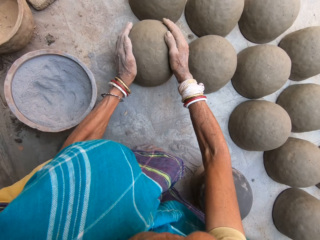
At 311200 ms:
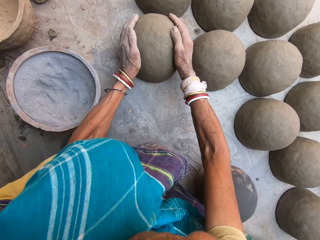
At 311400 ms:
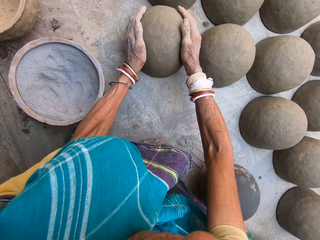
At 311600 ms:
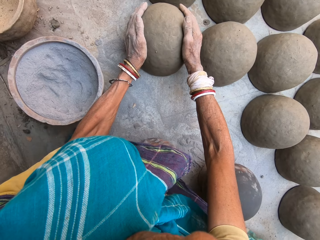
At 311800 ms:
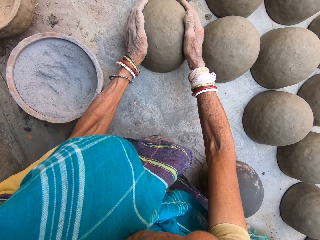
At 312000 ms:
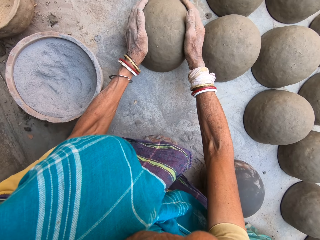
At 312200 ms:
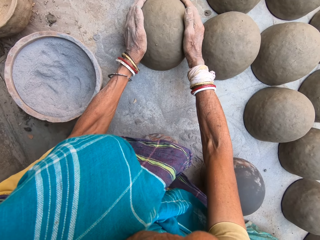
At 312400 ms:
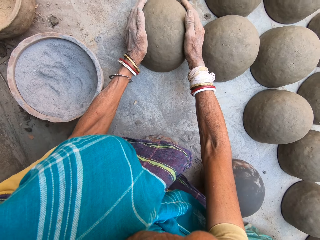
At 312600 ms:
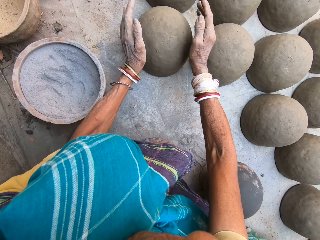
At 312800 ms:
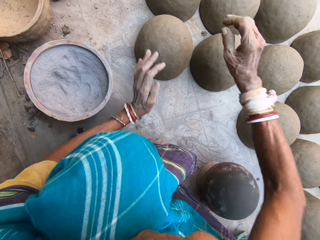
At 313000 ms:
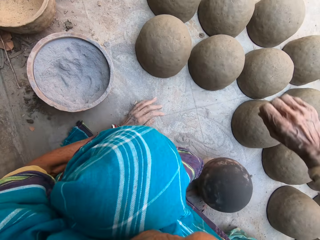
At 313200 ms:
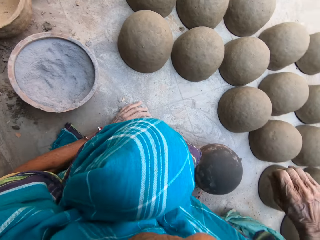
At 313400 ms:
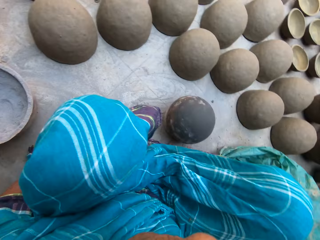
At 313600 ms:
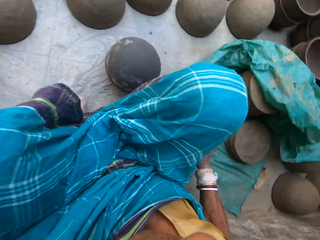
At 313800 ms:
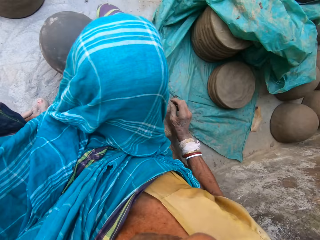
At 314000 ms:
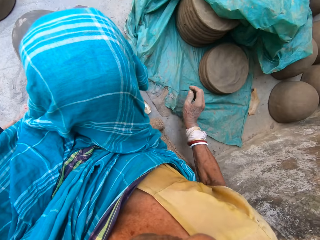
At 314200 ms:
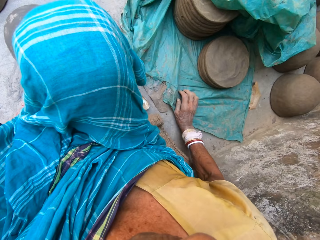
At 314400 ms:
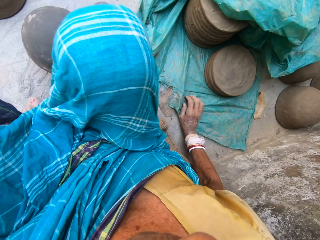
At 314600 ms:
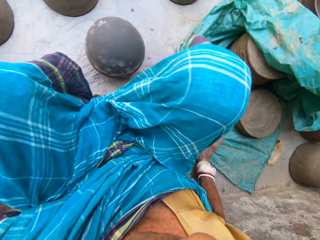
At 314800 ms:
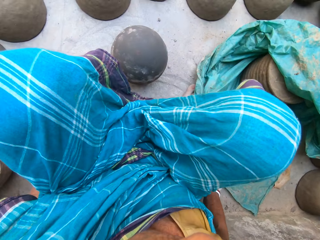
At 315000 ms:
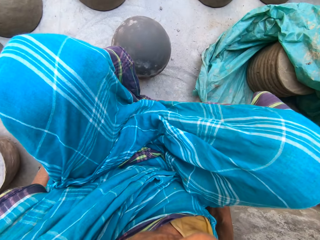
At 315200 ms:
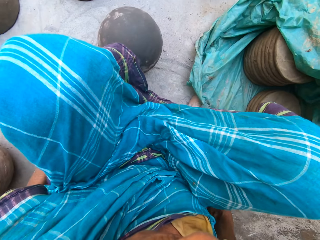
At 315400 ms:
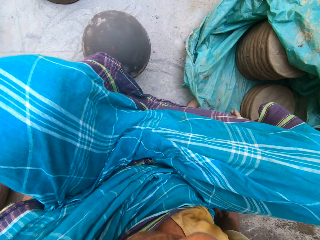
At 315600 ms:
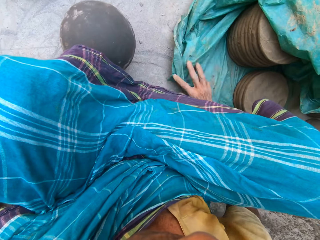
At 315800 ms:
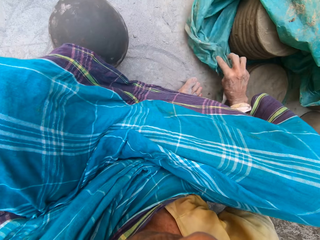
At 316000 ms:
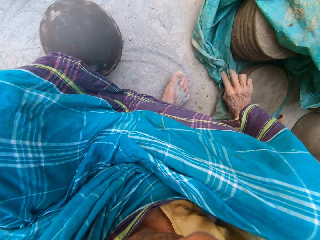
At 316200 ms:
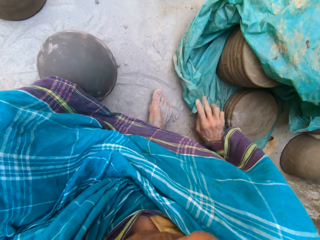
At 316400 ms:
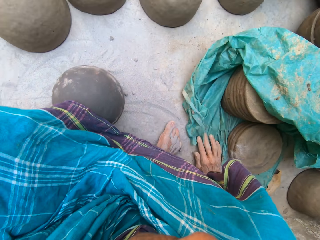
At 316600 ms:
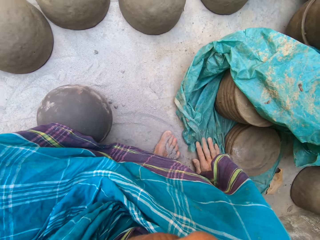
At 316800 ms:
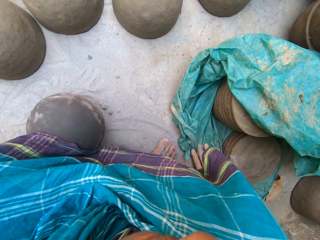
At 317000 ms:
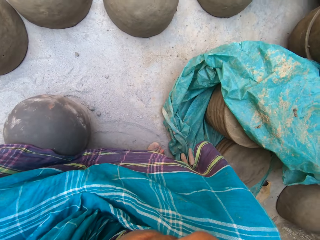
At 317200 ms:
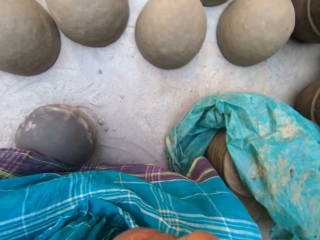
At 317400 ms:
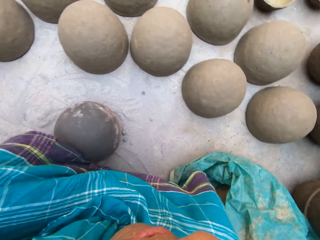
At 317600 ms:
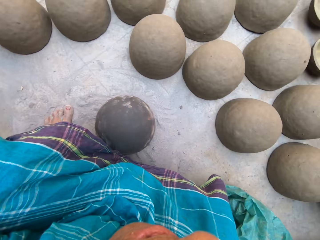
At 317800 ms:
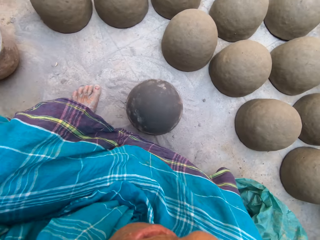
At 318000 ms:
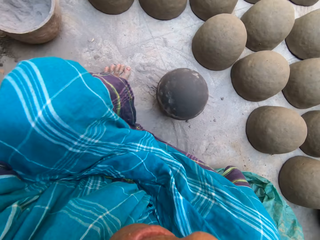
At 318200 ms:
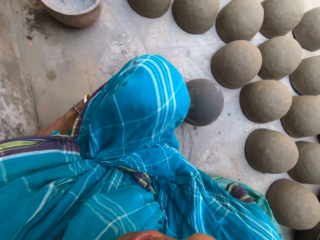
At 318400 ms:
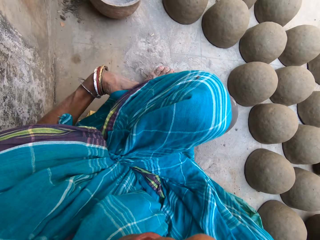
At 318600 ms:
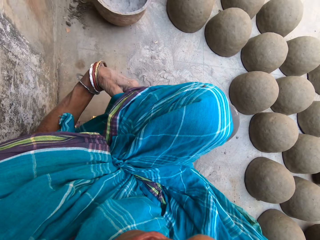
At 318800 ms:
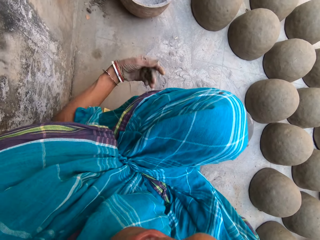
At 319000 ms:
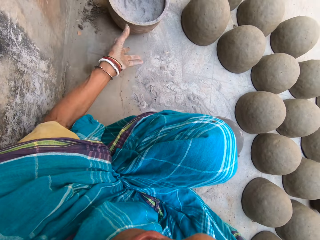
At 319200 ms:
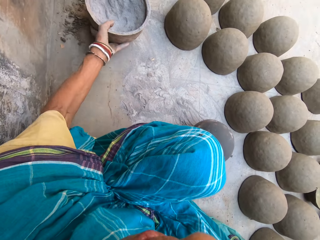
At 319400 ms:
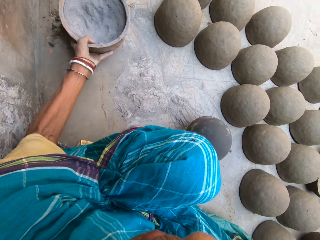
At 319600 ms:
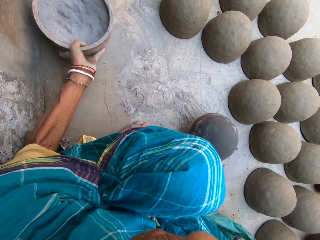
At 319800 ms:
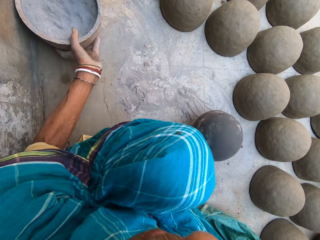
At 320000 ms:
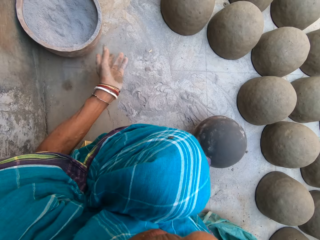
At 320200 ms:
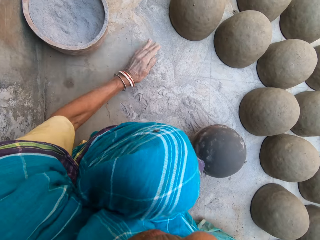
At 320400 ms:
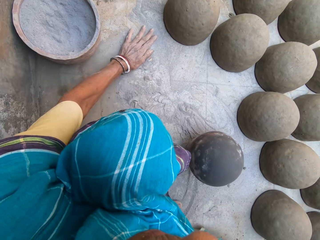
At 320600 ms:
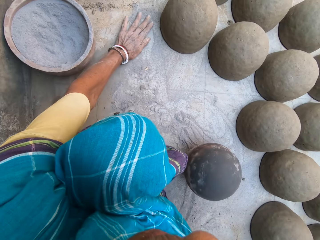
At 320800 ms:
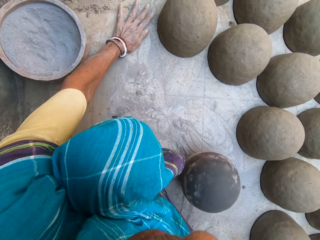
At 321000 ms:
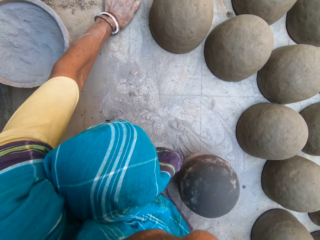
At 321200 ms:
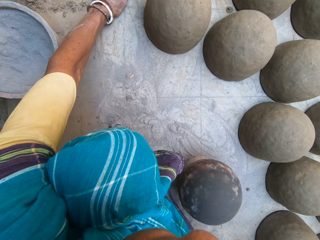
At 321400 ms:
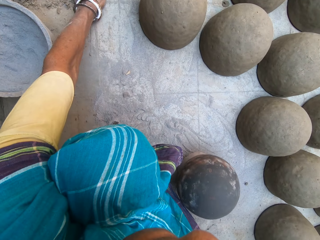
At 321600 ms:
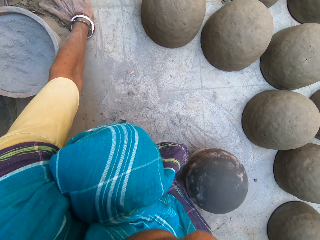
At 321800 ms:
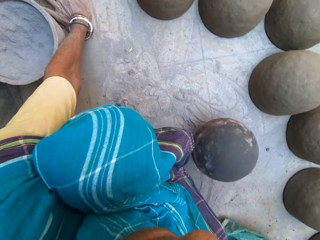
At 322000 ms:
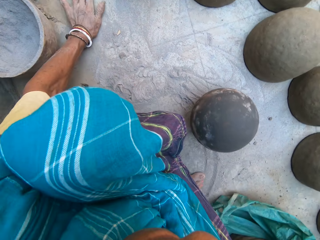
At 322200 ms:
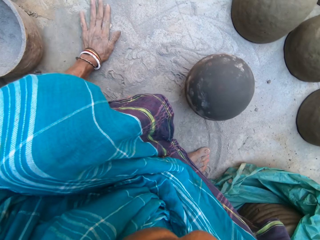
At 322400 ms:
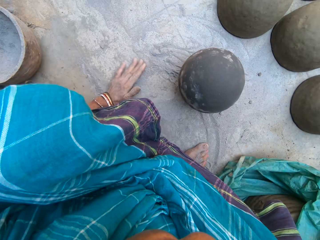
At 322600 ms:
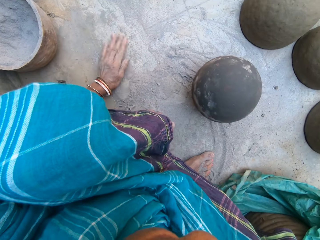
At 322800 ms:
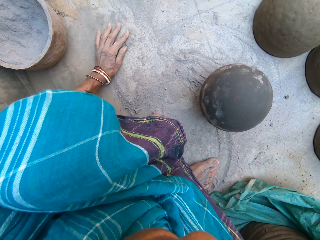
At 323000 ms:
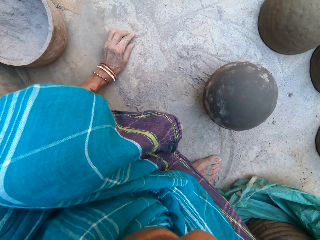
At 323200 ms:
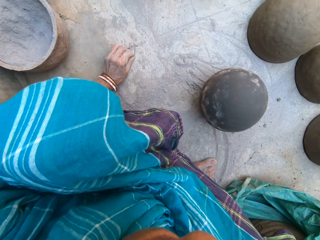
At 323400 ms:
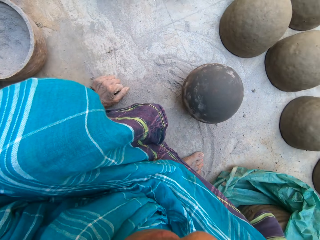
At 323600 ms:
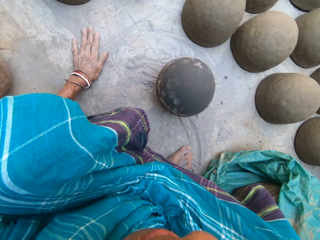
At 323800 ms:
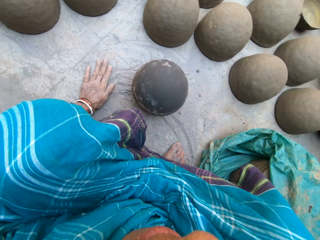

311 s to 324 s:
The camera wearer puts the rounded clay mould down. They move a nylon paper with the right hand. They move the pot with the left hand. They collect sand on the ground with the left hand.

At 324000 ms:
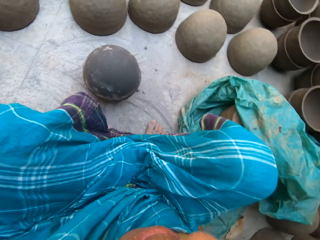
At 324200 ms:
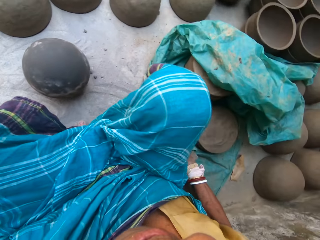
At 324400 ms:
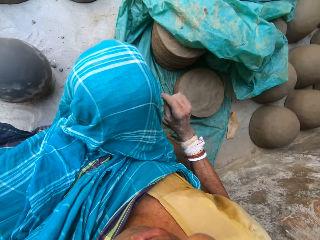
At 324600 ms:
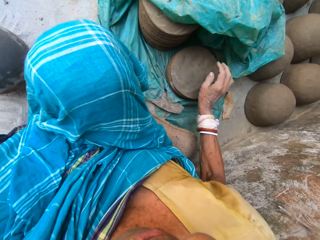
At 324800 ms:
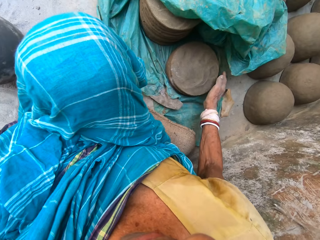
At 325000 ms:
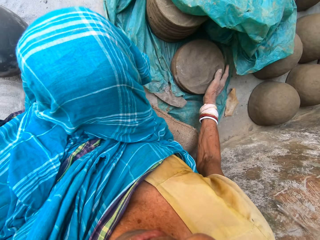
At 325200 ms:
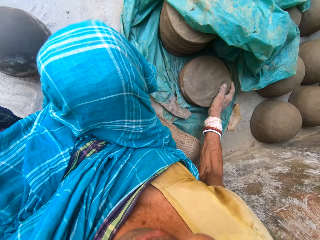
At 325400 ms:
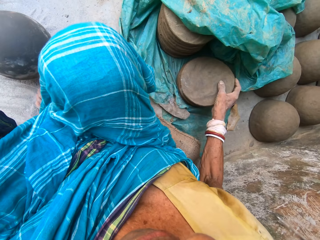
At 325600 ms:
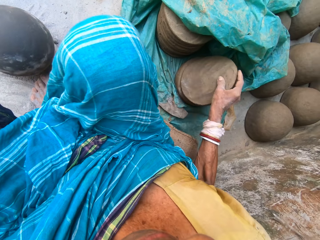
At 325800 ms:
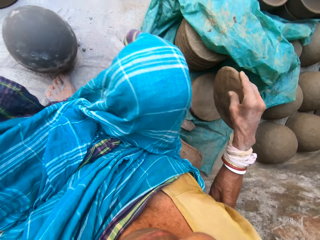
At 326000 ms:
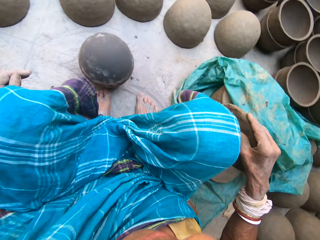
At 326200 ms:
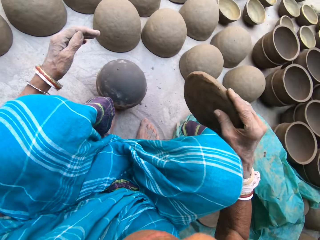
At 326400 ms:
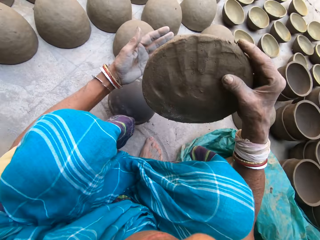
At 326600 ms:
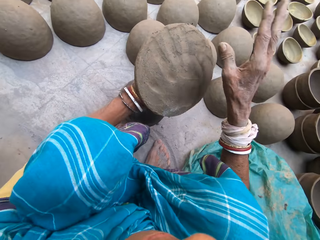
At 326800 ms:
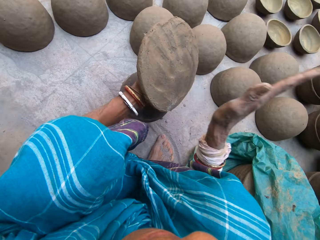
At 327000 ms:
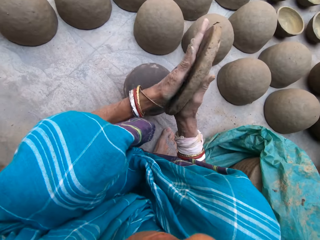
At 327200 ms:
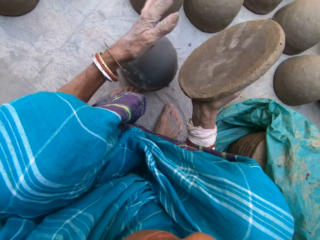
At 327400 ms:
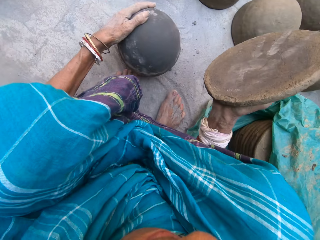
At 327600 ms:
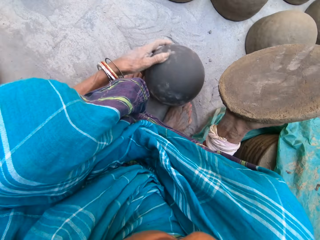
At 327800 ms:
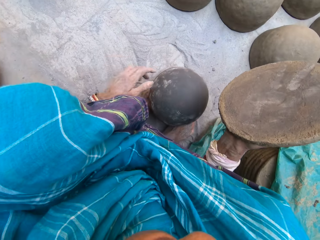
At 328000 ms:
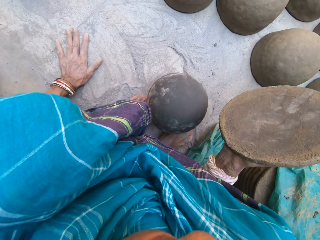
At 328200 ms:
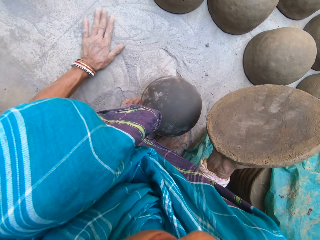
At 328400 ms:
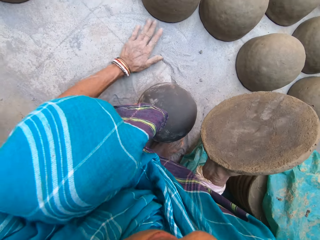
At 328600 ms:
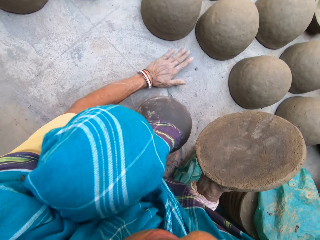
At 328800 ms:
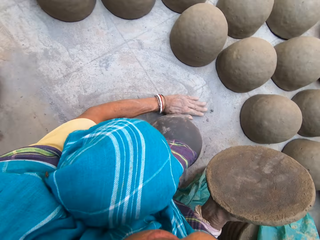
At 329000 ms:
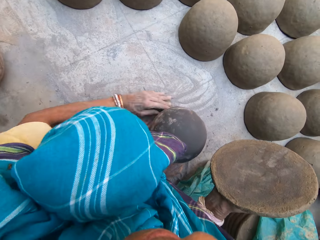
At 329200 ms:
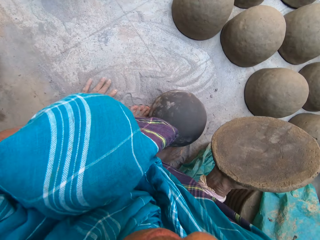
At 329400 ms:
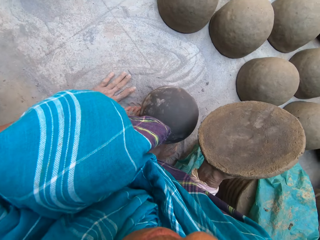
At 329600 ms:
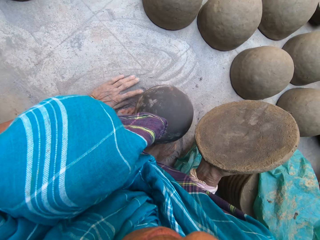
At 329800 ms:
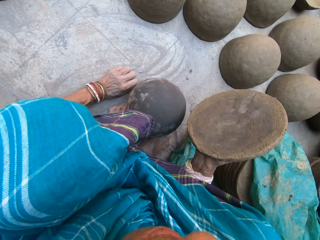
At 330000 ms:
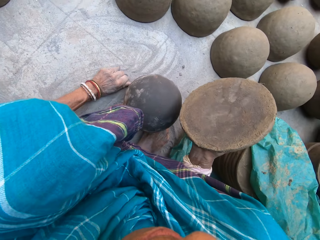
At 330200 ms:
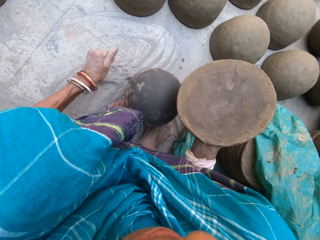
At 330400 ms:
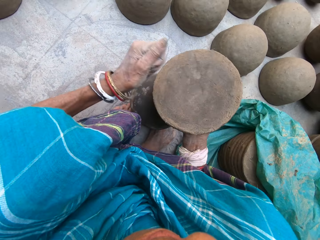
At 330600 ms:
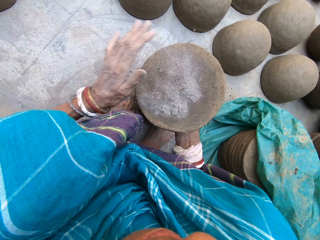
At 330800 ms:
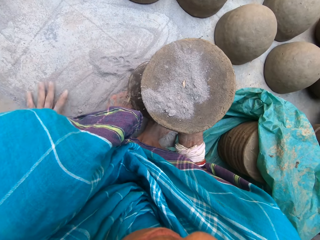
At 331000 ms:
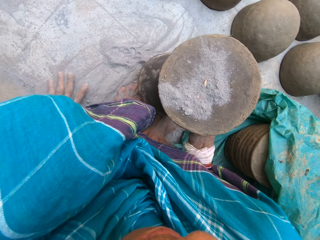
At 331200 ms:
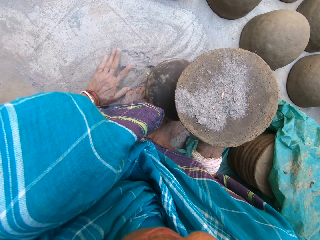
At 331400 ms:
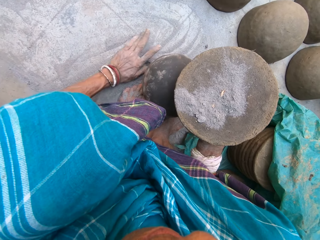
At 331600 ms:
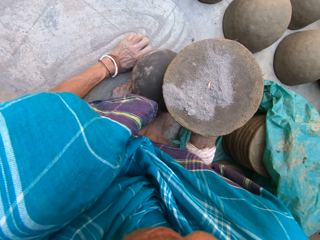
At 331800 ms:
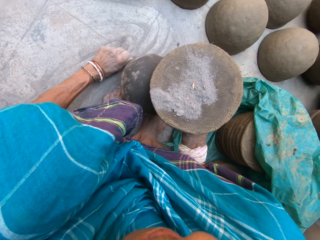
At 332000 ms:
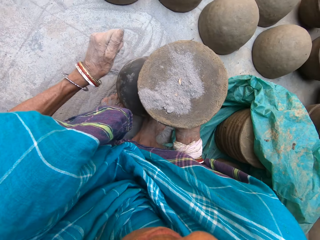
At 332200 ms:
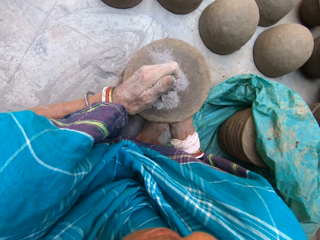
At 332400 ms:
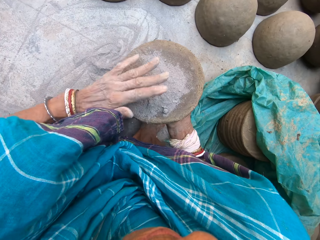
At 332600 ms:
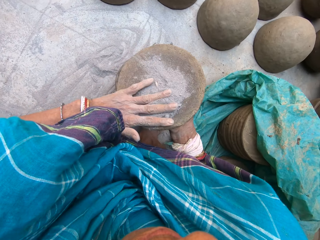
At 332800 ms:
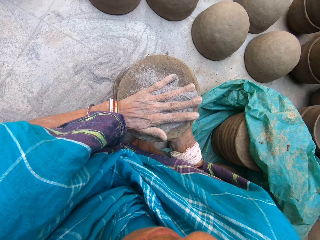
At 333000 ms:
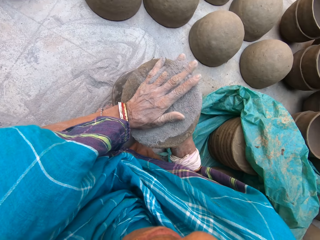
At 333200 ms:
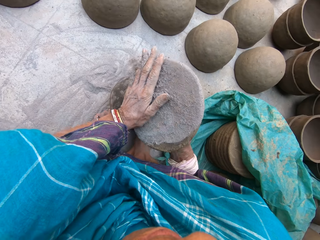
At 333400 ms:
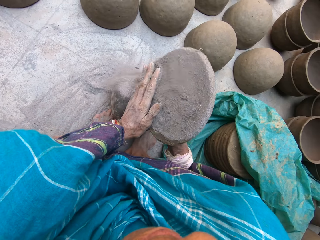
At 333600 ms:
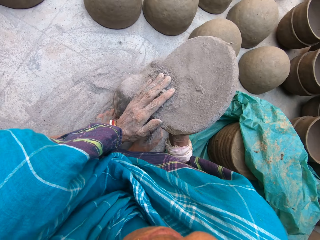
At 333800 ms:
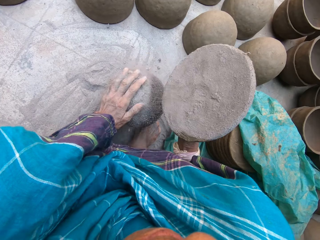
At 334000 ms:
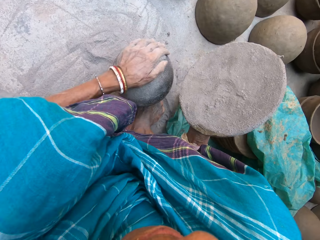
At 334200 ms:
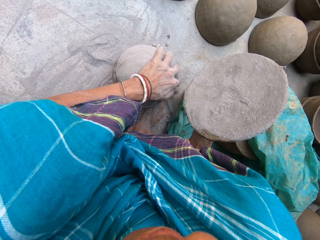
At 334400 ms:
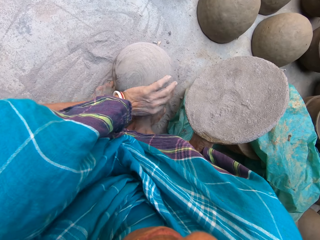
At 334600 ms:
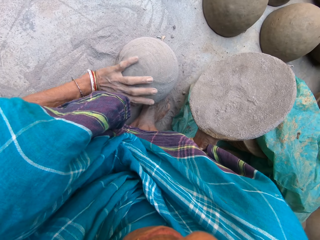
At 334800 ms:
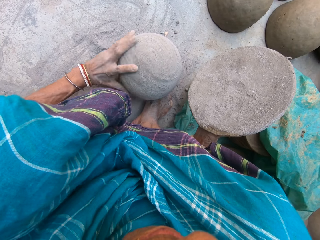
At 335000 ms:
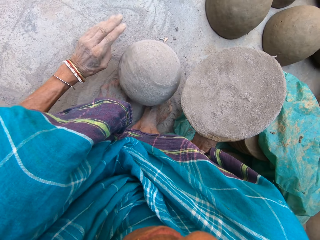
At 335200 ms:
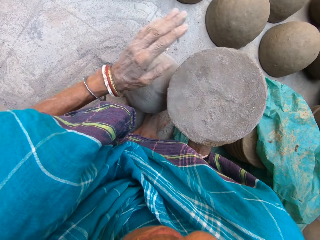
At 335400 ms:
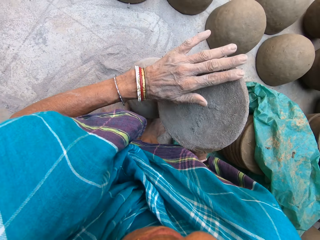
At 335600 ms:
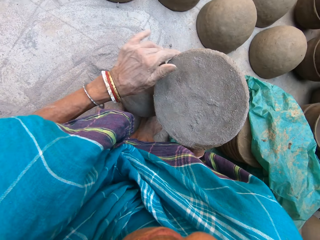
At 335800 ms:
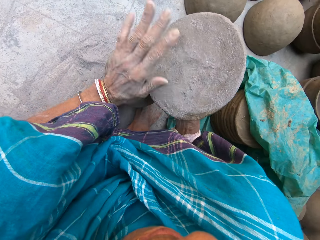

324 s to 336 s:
The camera wearer picks up a rolled clay mould with the right hand. They put the mould in the left hand. They hit the mould with the right hand. They drag the pot with the left hand. They collect sand on the ground with the left hand. They put the sand on the clay mould. They collect sand with the left hand. They put the sand on the clay mould. They spread the sand on the clay mould. They spread the sand on the pot.
